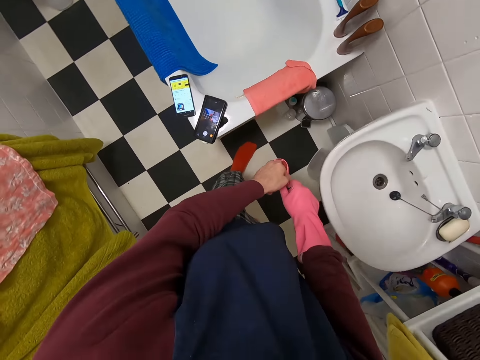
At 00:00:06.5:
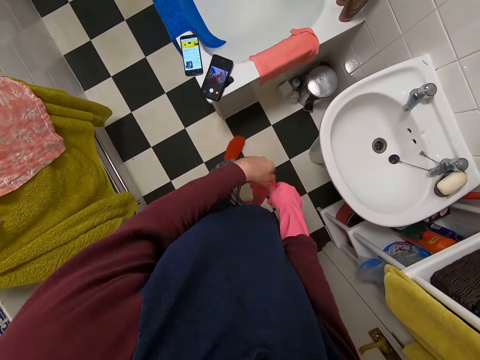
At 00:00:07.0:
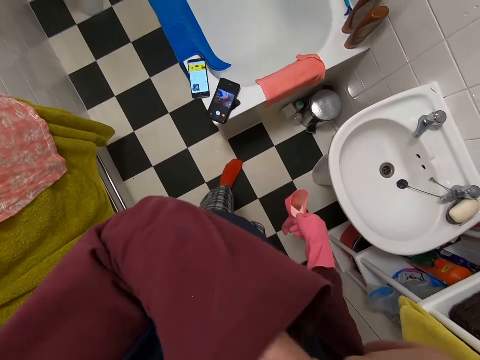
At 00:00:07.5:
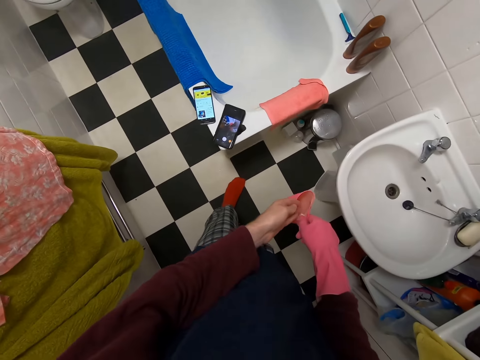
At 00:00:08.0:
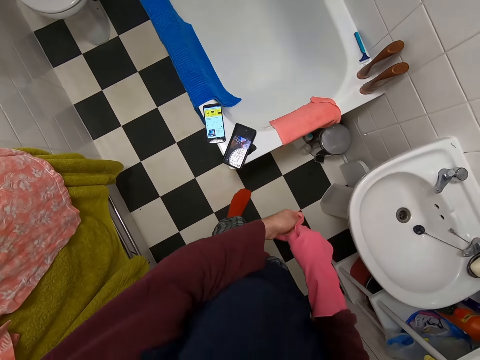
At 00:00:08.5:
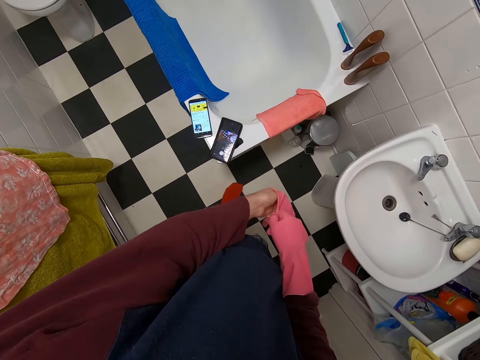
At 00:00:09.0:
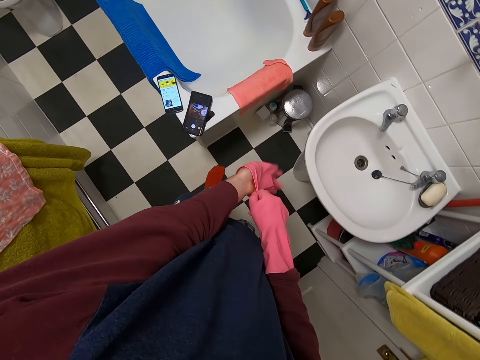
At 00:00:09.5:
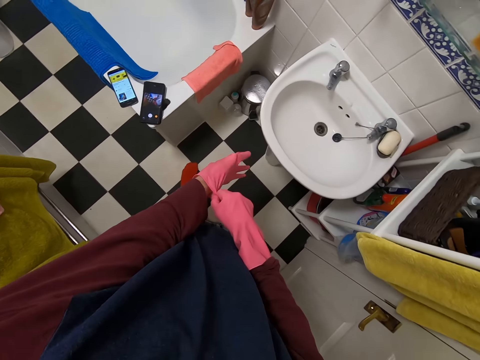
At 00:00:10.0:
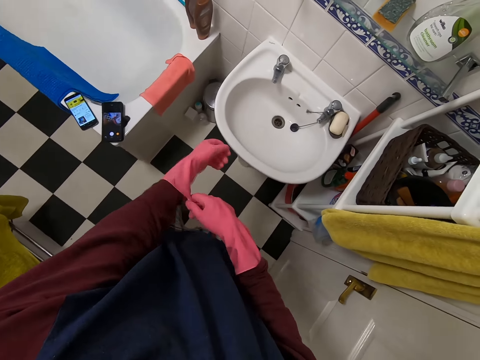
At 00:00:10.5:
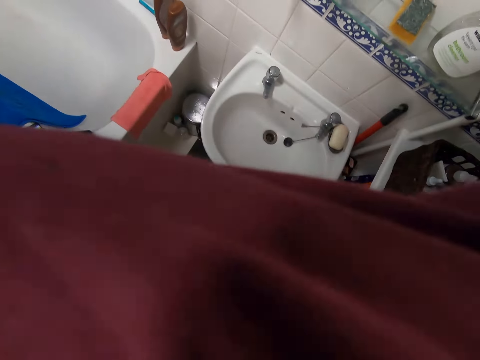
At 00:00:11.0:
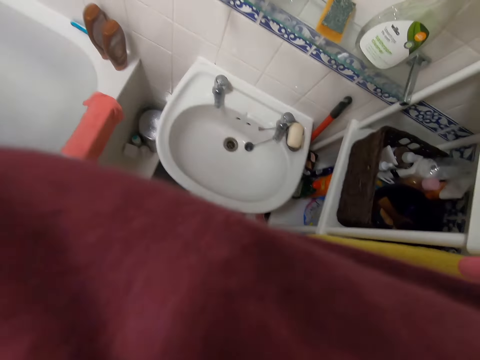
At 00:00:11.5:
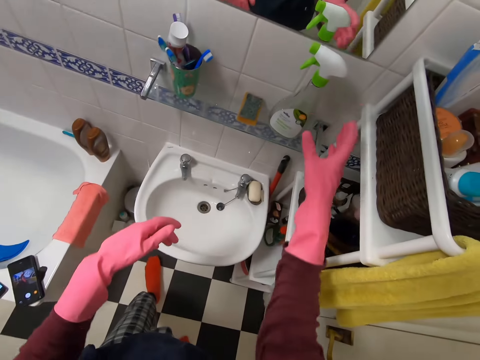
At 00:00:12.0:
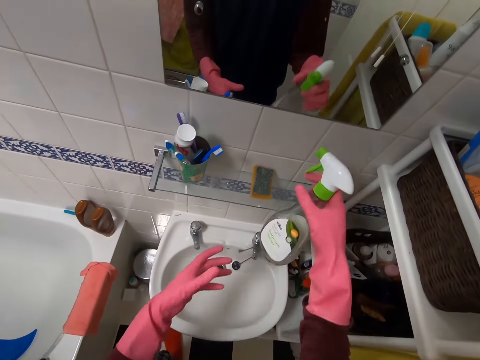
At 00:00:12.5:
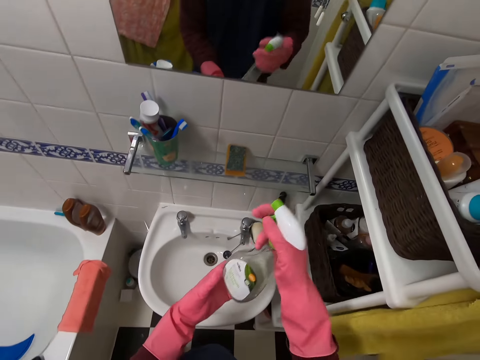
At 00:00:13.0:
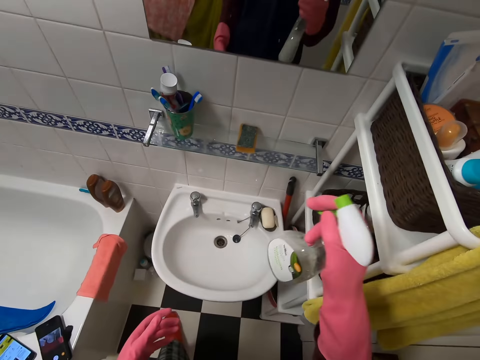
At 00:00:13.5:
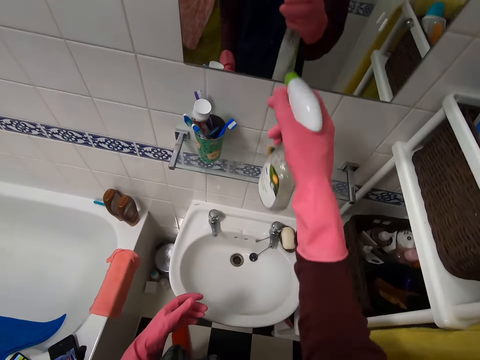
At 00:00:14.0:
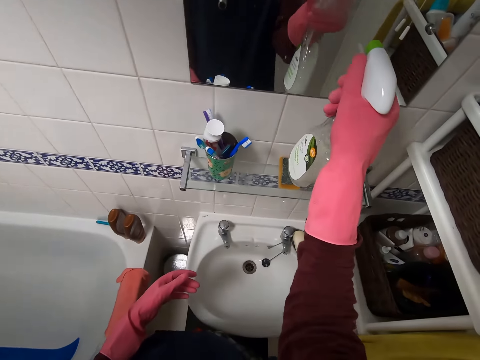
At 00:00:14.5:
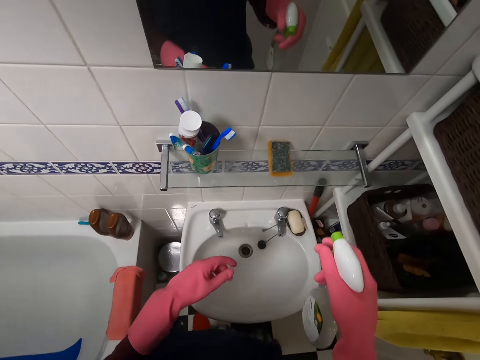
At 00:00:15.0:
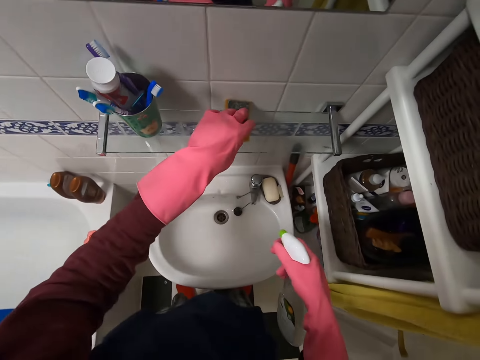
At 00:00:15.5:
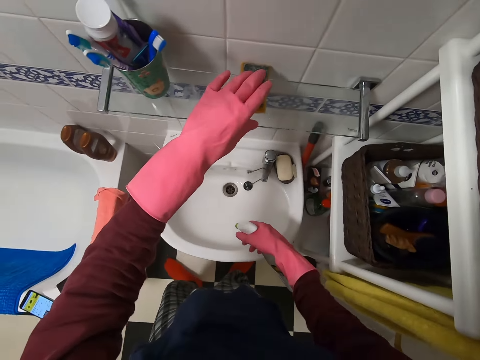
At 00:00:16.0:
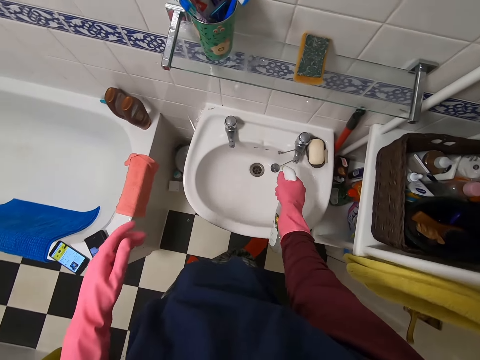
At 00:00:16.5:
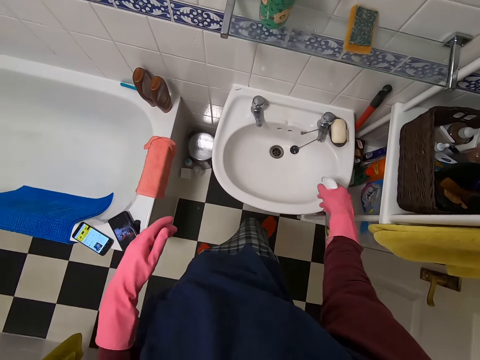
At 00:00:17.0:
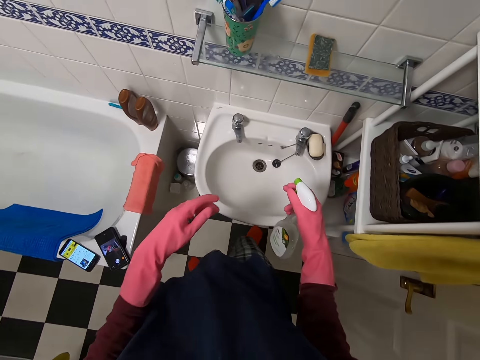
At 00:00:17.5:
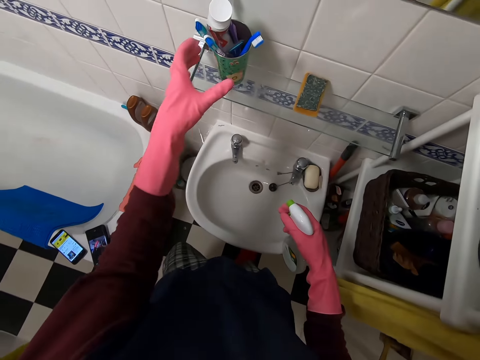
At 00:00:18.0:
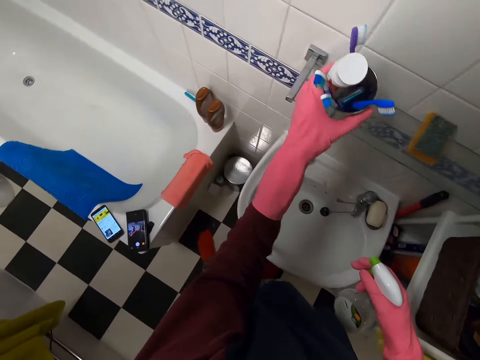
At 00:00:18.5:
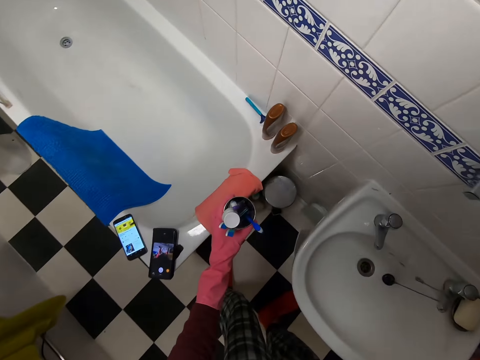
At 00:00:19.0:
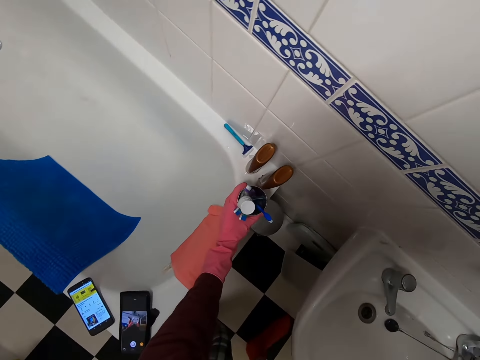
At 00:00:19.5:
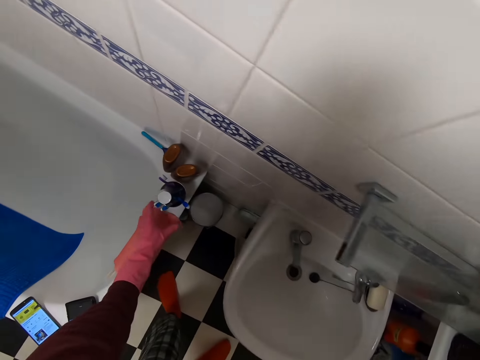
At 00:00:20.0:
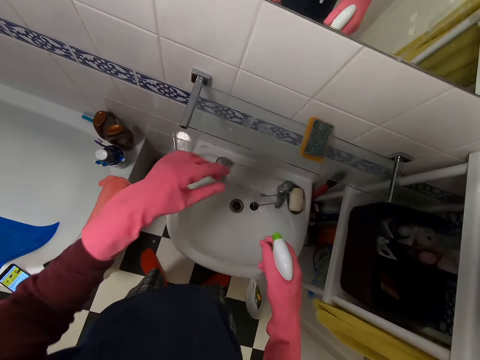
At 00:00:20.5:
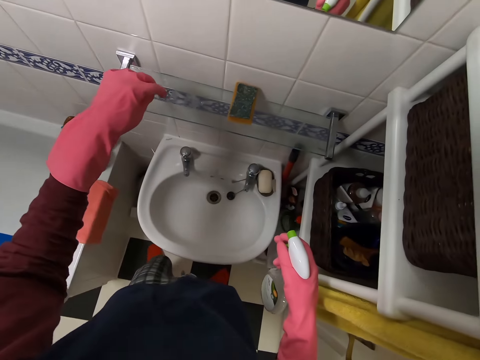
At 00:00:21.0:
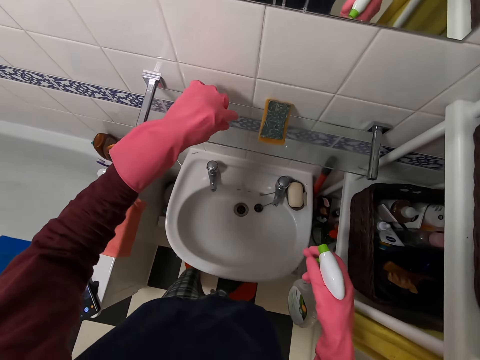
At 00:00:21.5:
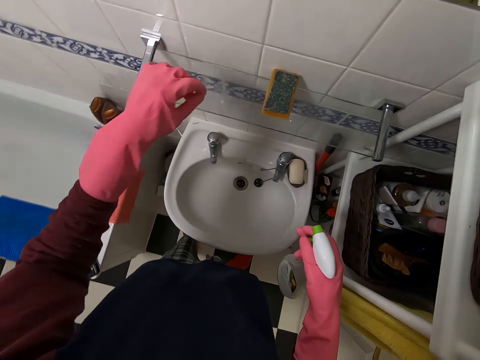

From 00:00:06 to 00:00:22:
The camera wearer moves the hand. They wear gloves. They move the hand. They pick up a spray bottle. They shake the spray bottle. They spray the mirror. They spray the sink. They remove the toothbrush can. They place the toothbrush can on the bath basin.

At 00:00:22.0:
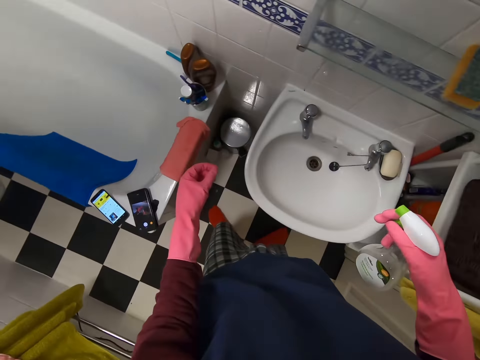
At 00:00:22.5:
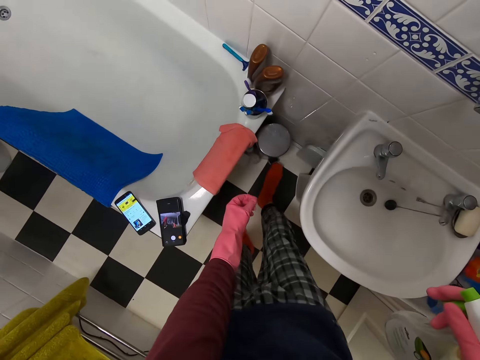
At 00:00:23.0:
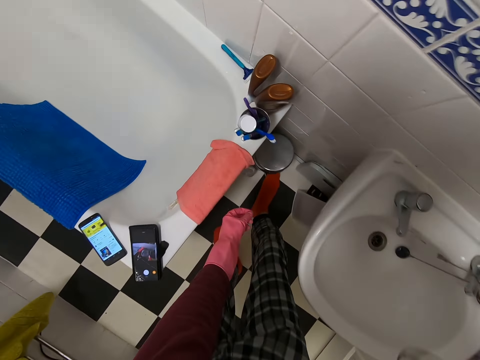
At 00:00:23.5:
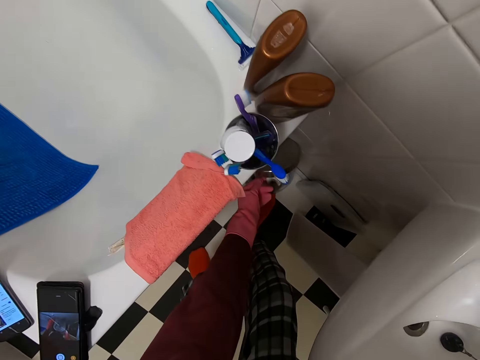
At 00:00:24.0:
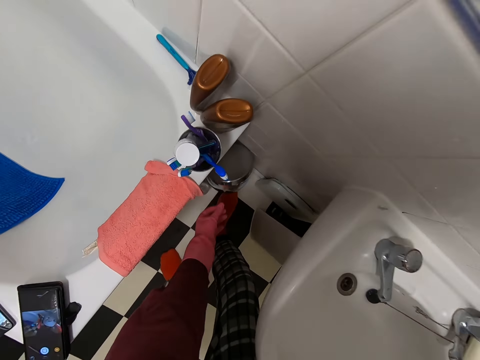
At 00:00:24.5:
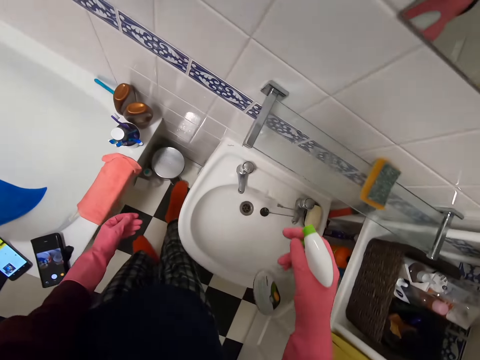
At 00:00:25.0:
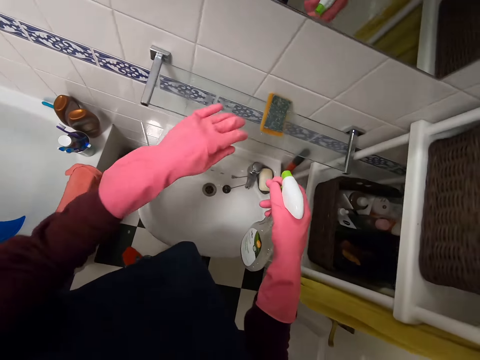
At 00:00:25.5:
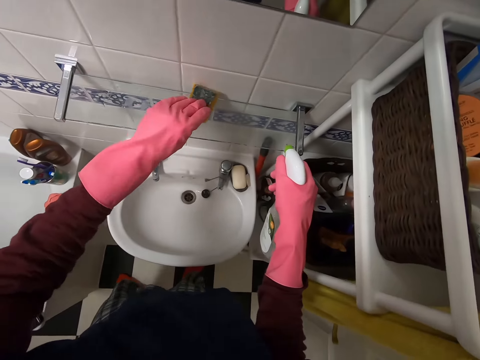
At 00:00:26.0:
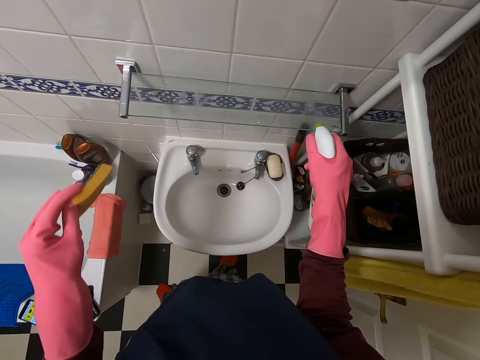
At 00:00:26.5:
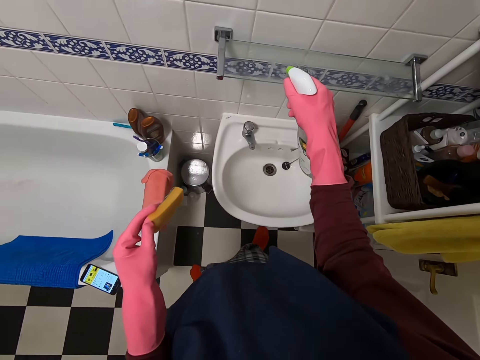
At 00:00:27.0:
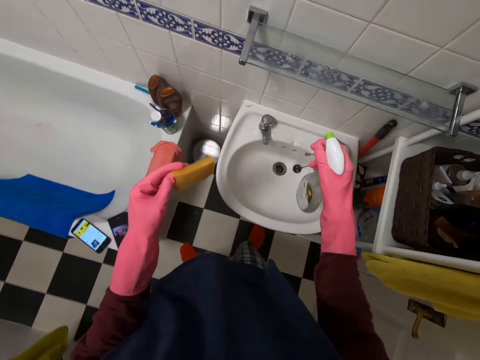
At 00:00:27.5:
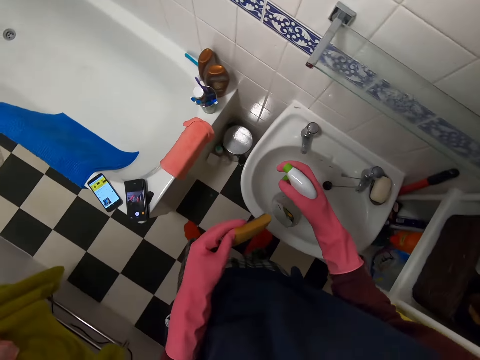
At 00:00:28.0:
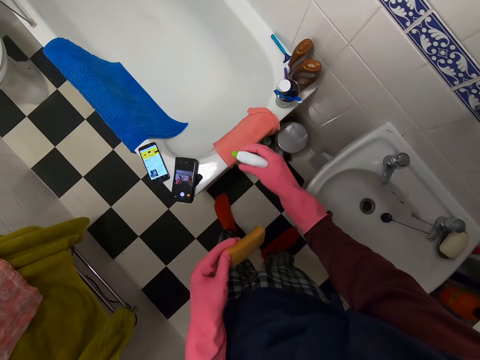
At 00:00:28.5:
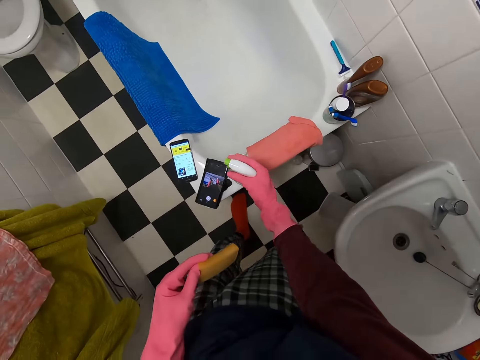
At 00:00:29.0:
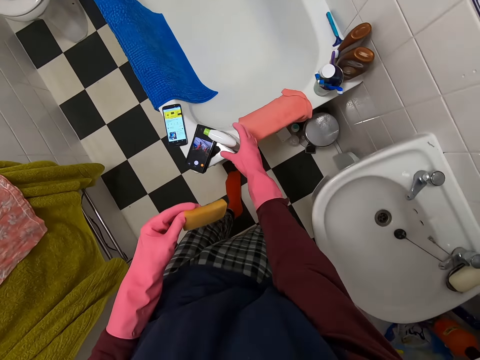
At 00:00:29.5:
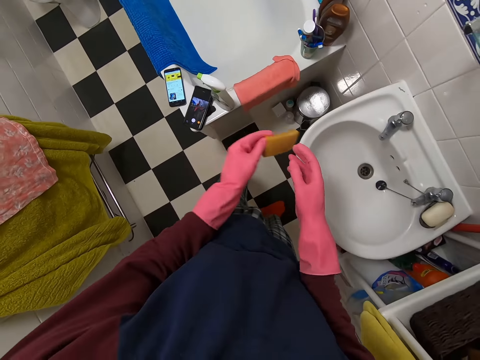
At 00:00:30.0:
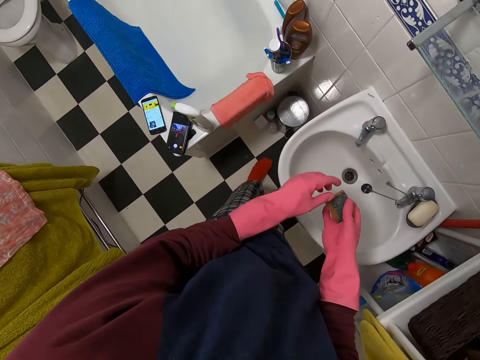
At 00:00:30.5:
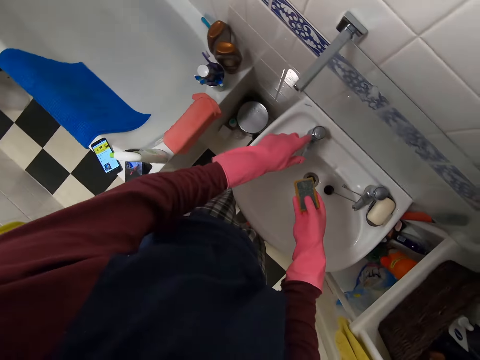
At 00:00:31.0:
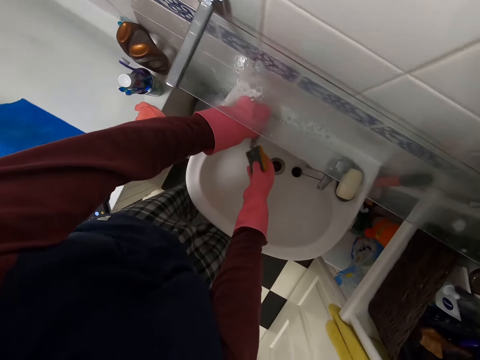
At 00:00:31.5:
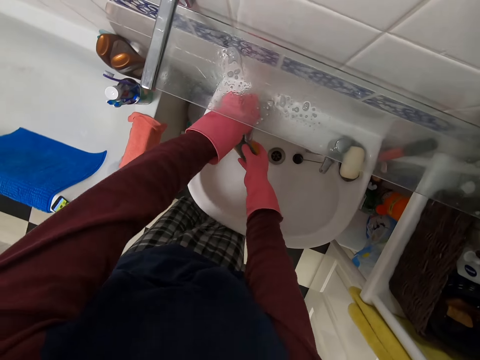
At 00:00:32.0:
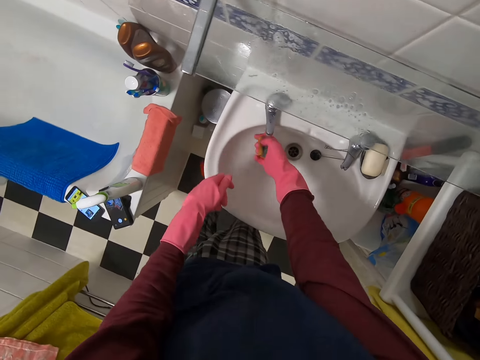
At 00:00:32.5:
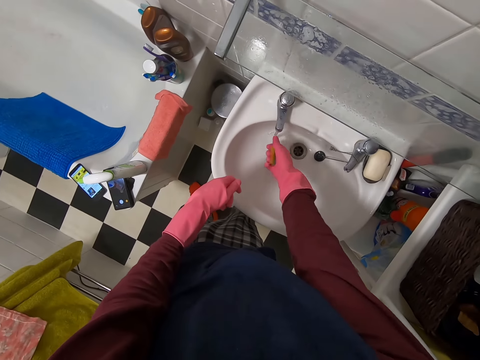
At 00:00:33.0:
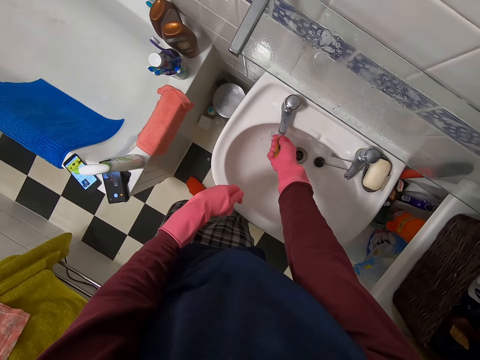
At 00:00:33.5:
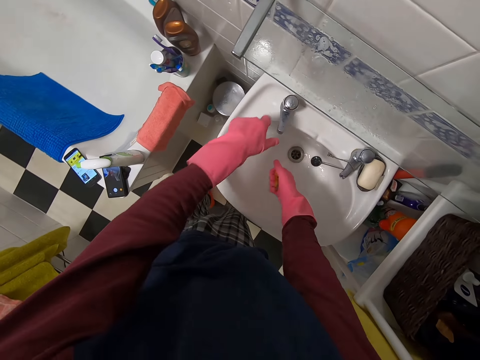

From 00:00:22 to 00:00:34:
The camera wearer puts the dust in the bin. They open the dust bin. They pick up a sponge. They move the sponge. They spray the bathroom wall or shelf with a spray bottle. They put the sprayer on the bathtub. They open the bathroom tap. They wash the sponge.
